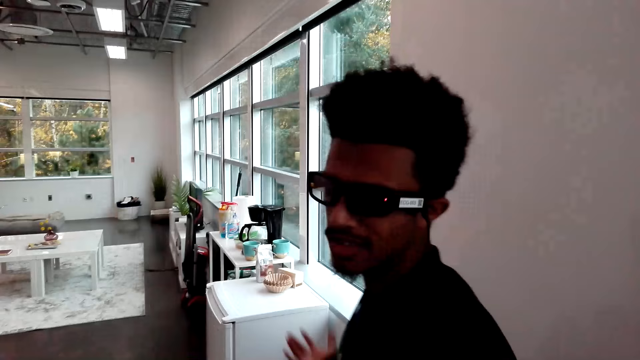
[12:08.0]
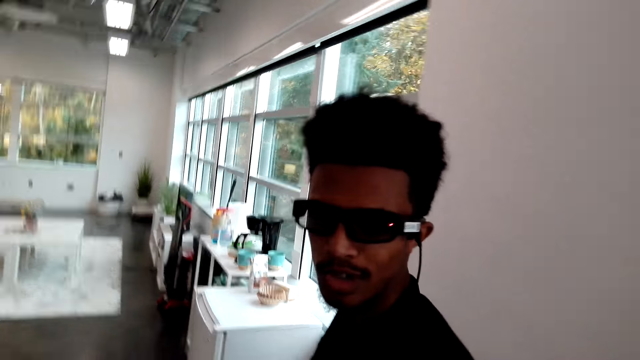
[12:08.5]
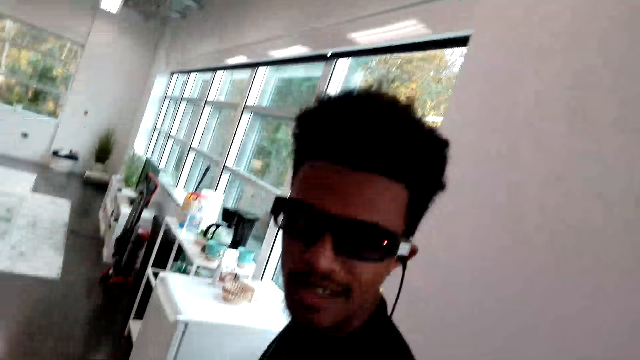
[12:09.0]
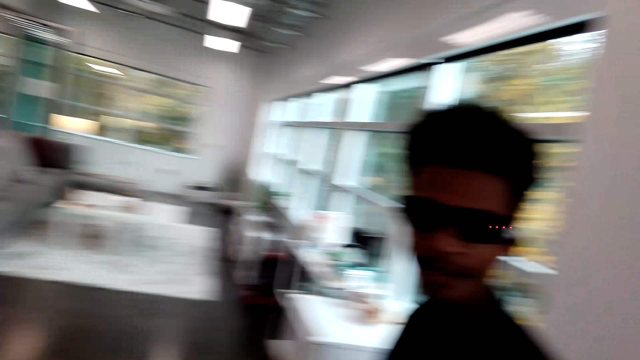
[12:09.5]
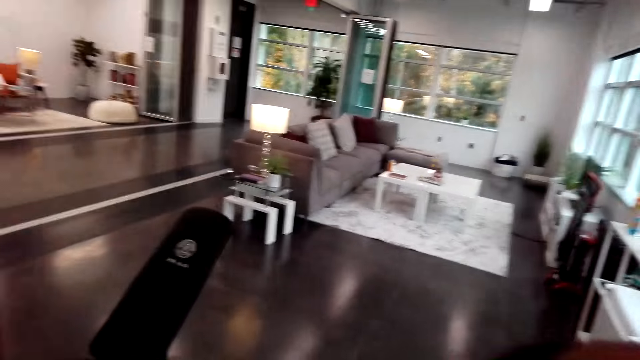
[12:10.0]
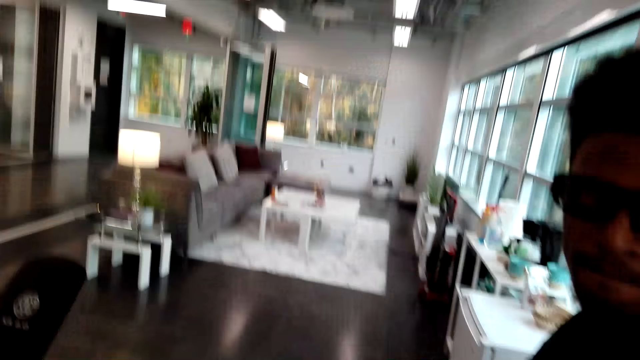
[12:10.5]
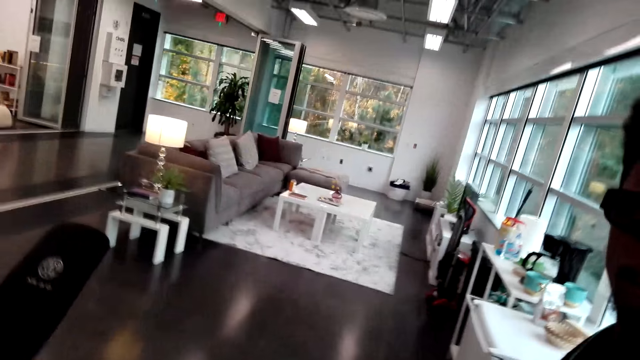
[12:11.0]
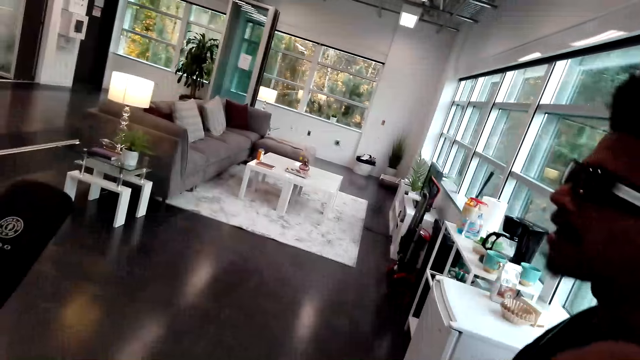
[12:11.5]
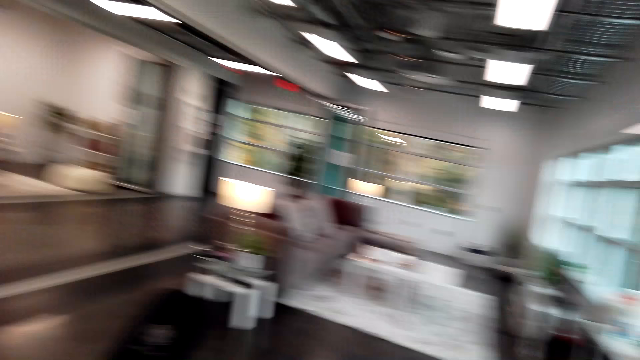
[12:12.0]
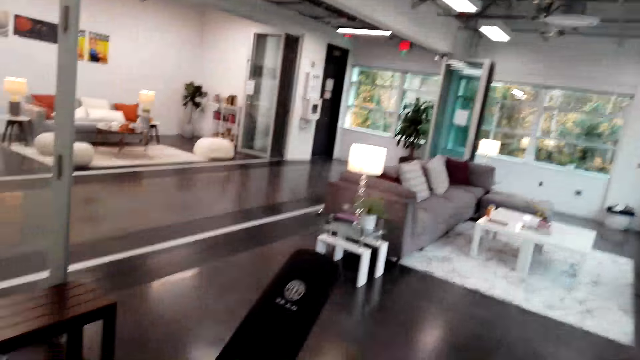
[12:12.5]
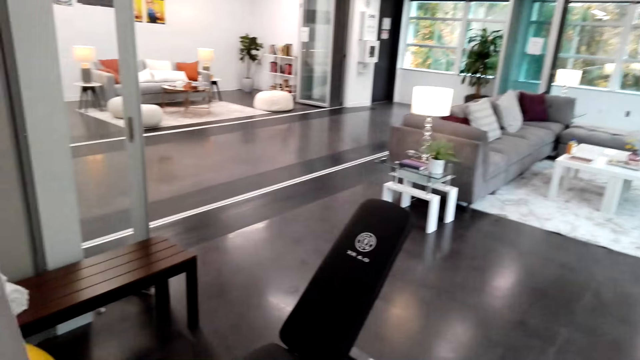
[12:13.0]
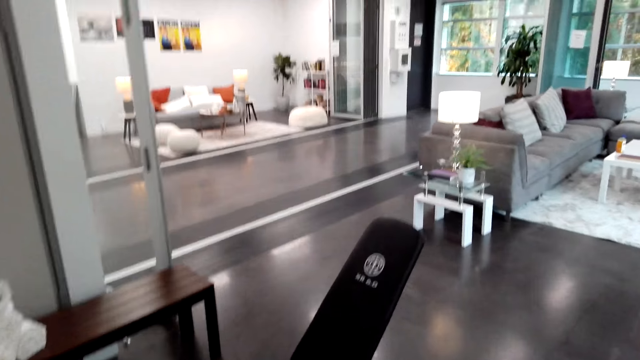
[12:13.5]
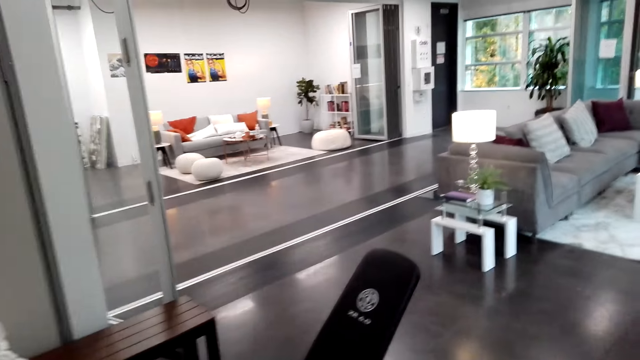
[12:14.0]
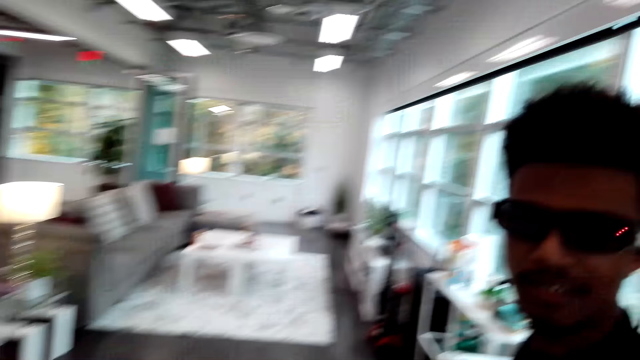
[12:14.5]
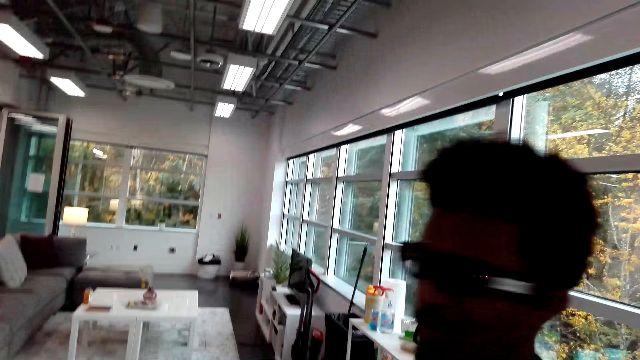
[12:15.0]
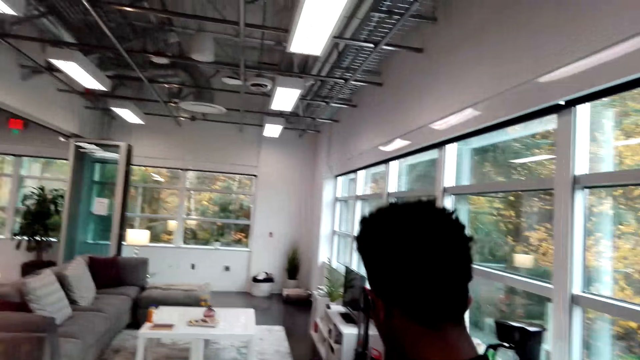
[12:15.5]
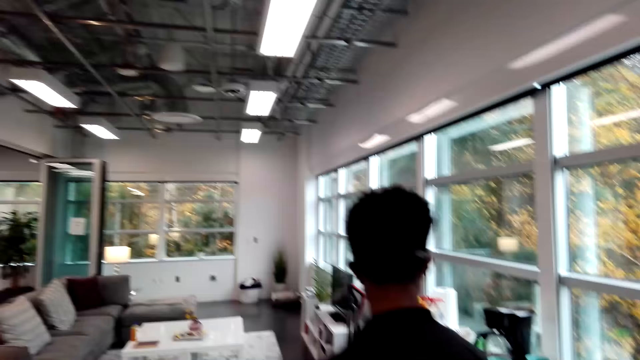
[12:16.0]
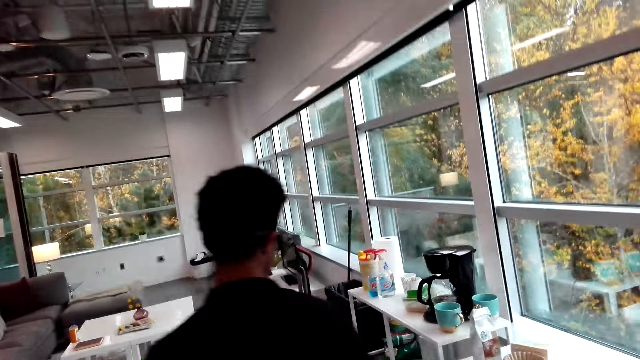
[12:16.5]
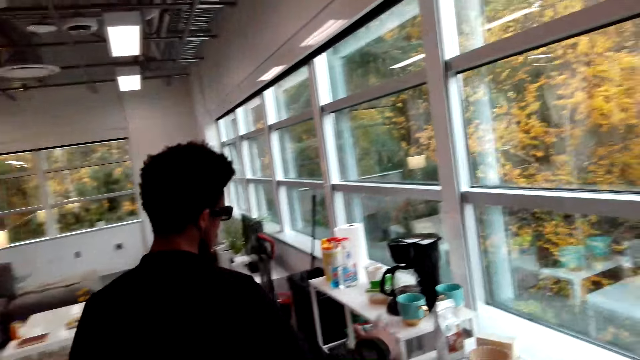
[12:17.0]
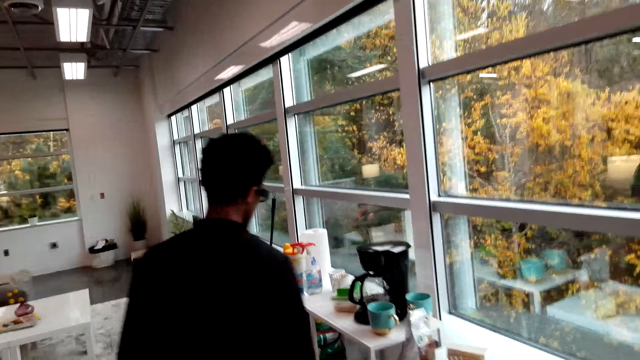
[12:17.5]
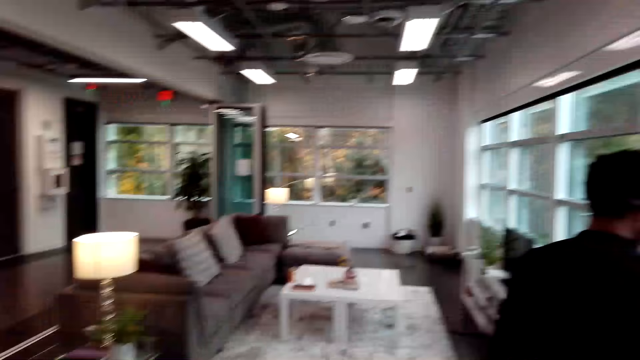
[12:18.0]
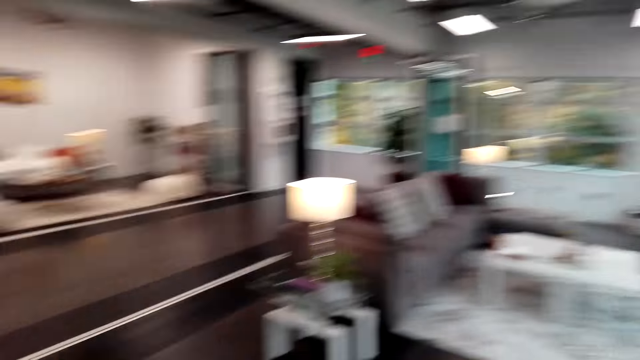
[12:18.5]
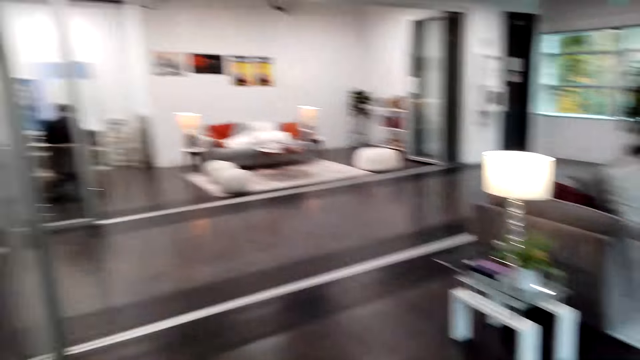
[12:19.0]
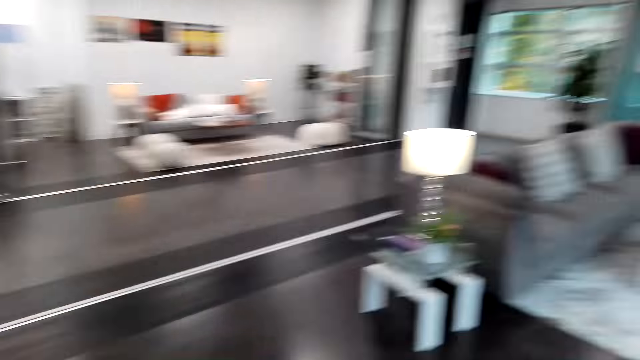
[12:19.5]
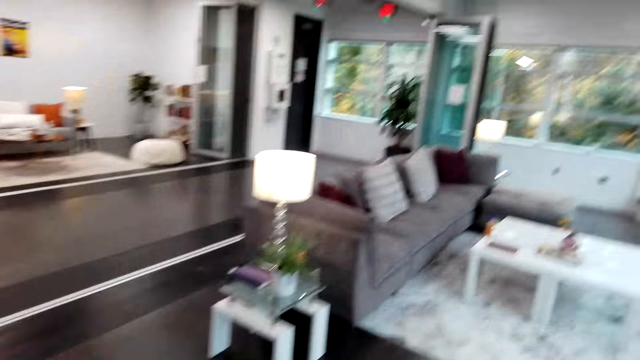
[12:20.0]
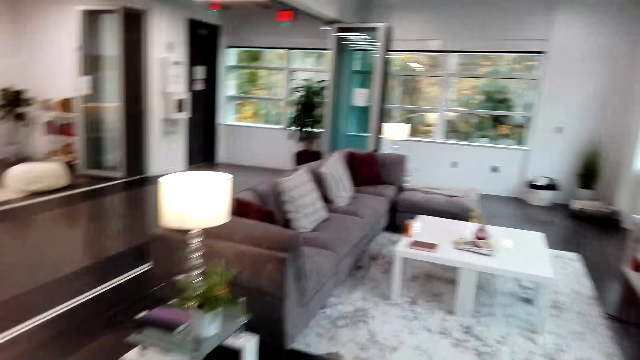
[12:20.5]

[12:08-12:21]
A person interacts with the camera wearer. The camera wearer looks around. The person interacts with the camera wearer. The camera wearer looks around.

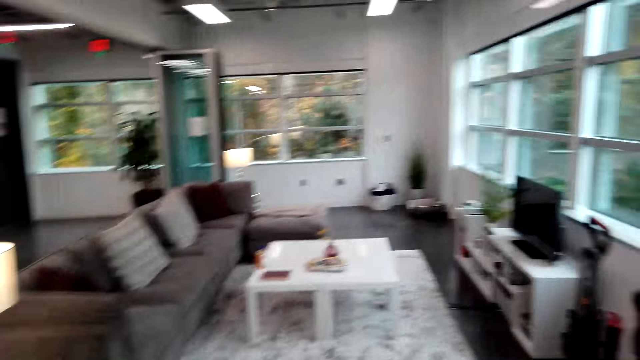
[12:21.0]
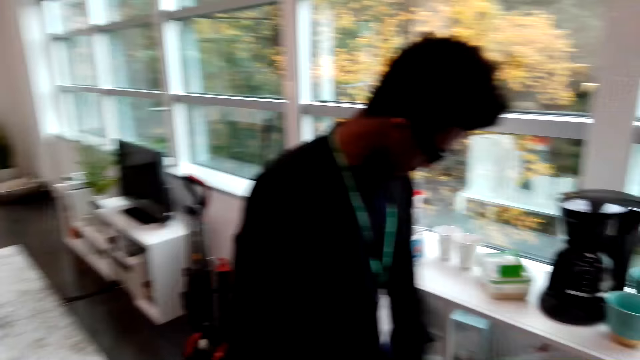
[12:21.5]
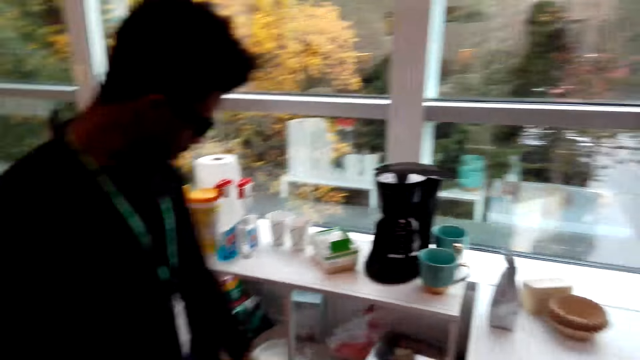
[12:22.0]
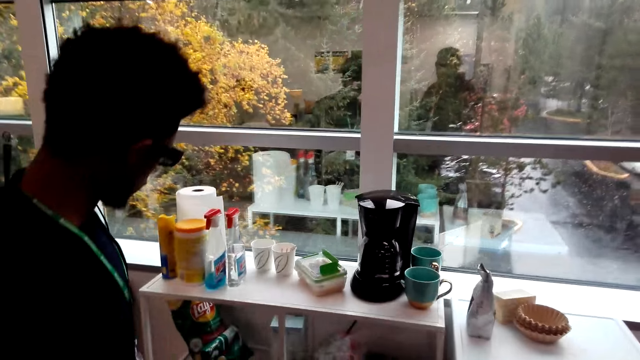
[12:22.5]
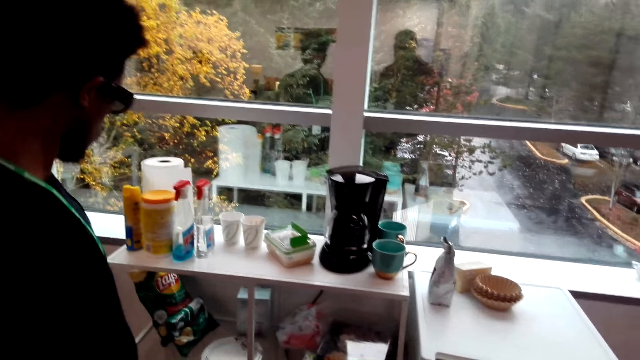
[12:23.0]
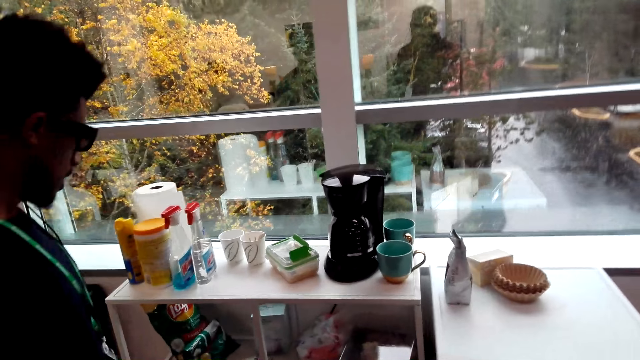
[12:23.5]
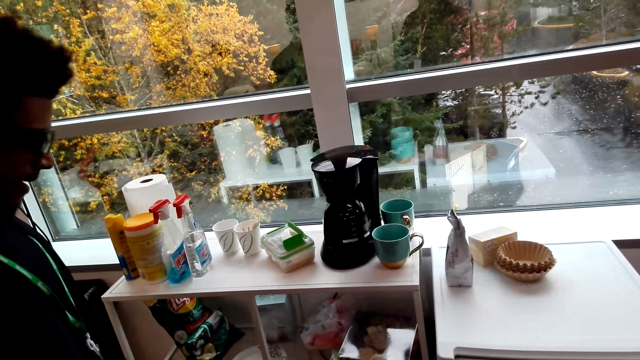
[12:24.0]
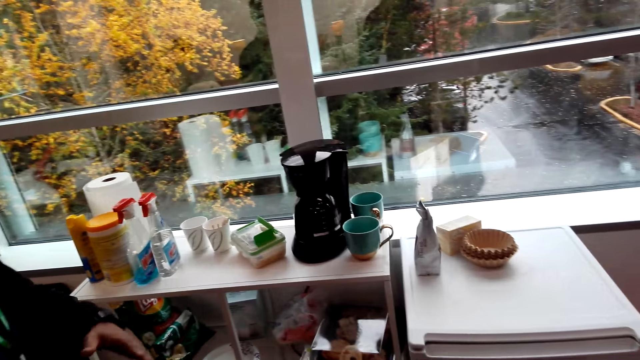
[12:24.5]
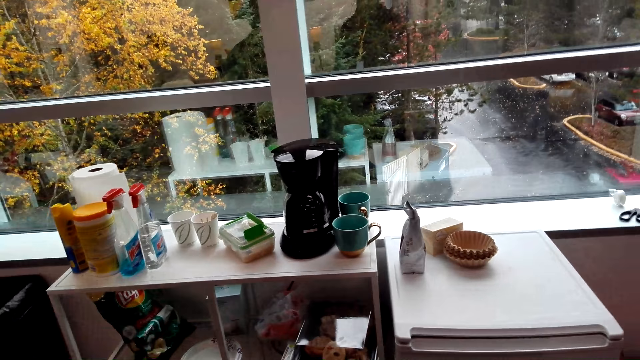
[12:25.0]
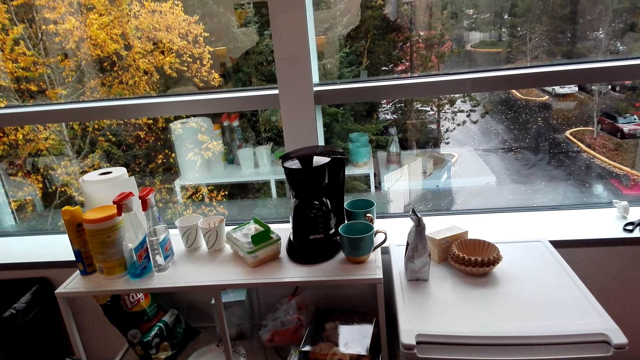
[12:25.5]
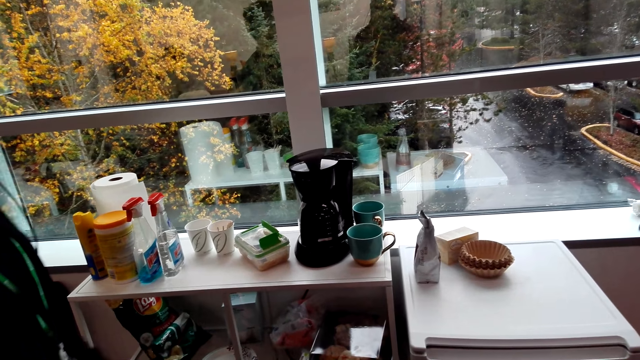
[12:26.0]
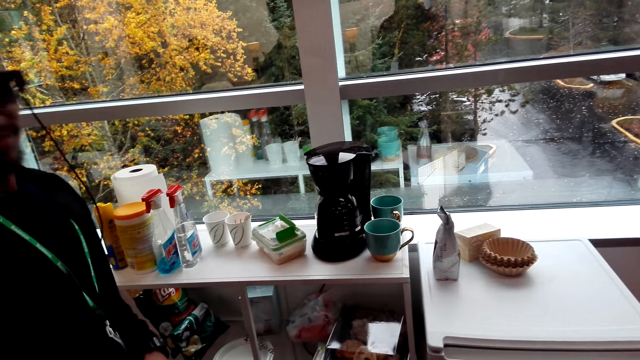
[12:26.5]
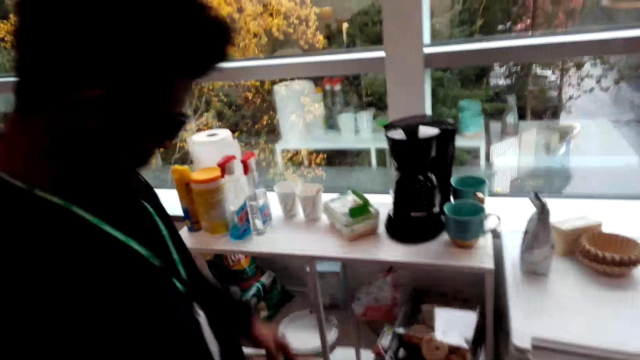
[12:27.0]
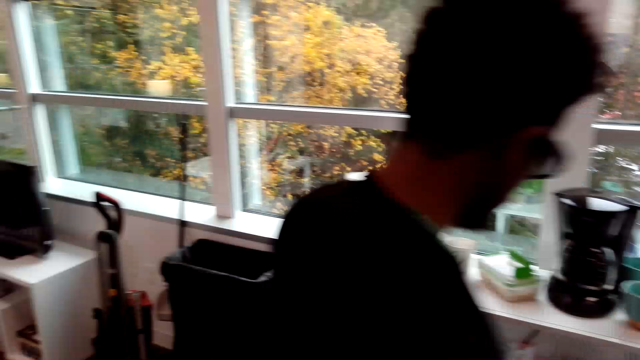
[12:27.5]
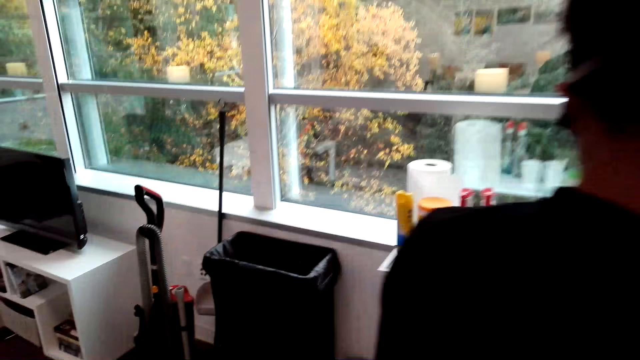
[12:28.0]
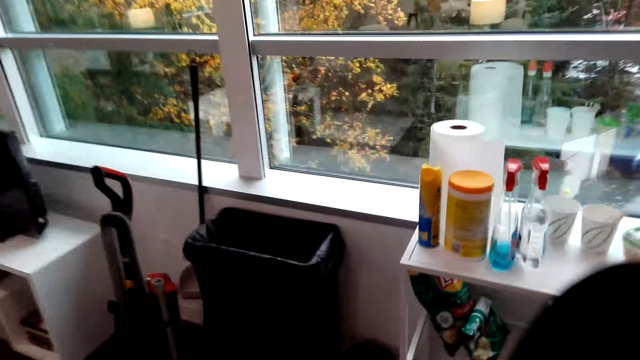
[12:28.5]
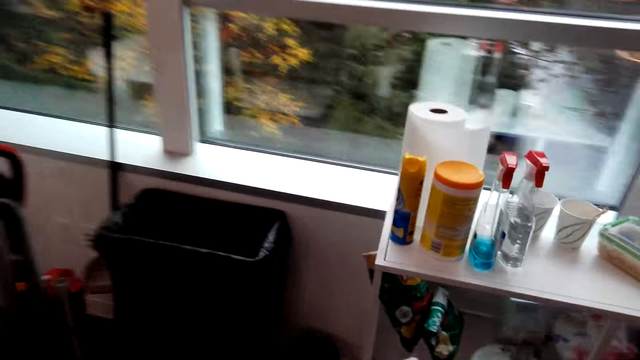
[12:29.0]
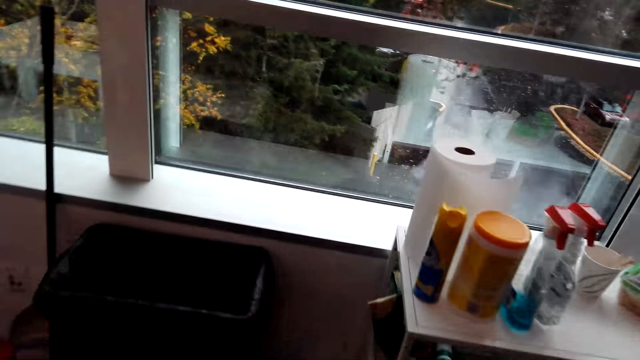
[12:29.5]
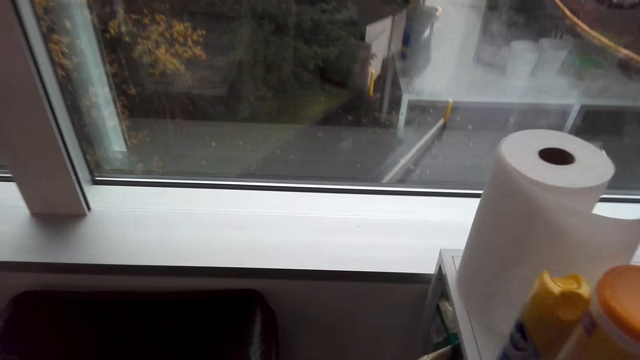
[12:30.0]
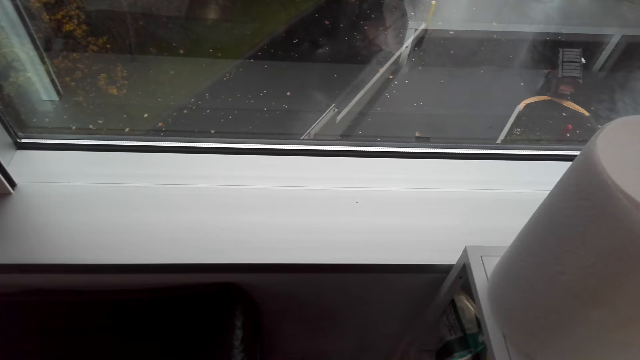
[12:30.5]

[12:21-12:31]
A person interacts with the camera wearer. The camera wearer picks up a package.
